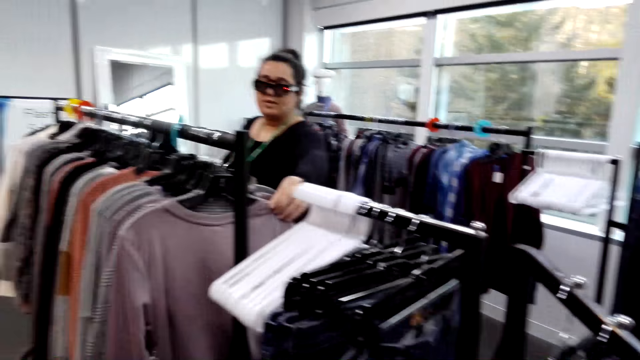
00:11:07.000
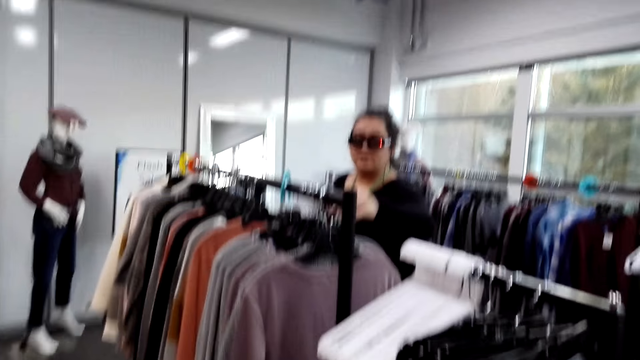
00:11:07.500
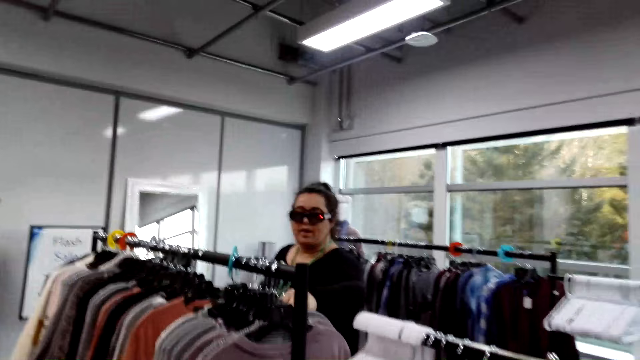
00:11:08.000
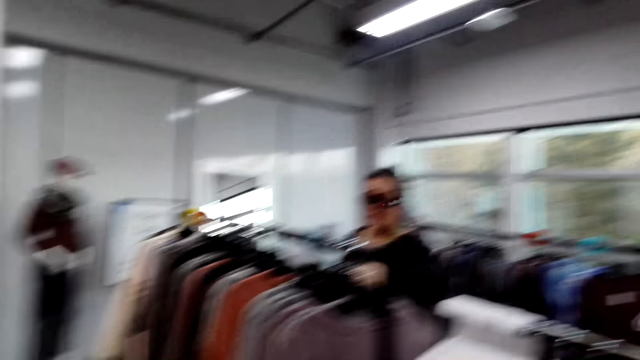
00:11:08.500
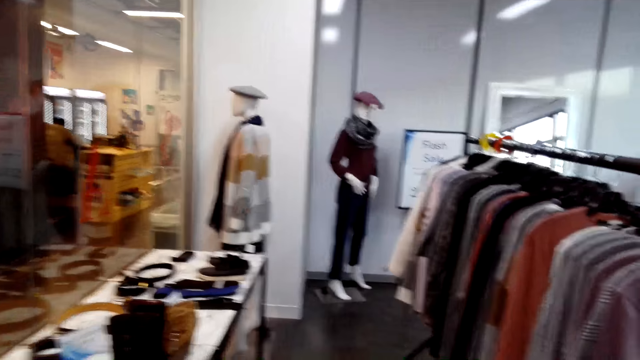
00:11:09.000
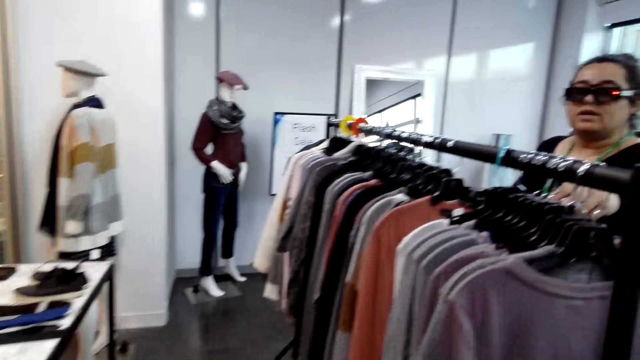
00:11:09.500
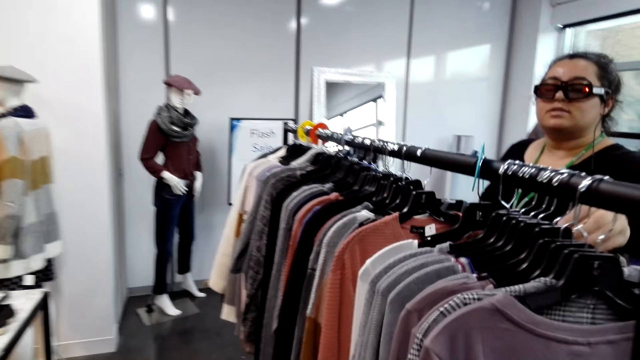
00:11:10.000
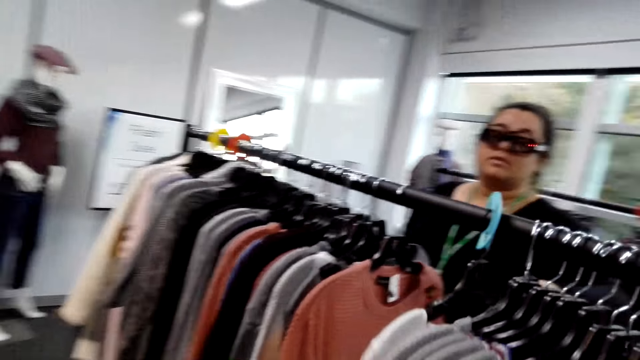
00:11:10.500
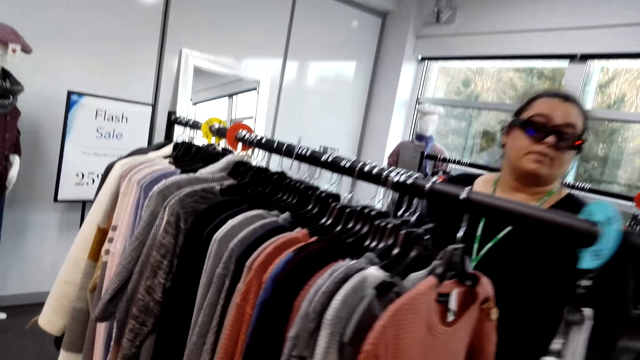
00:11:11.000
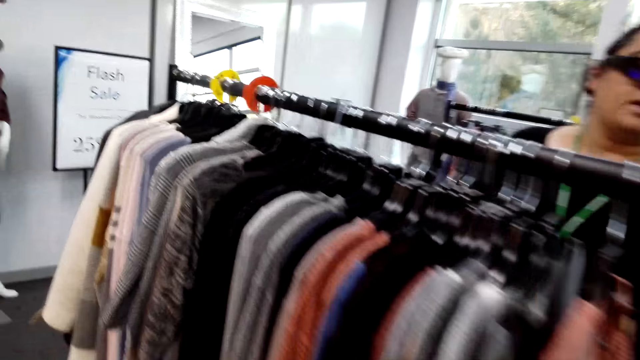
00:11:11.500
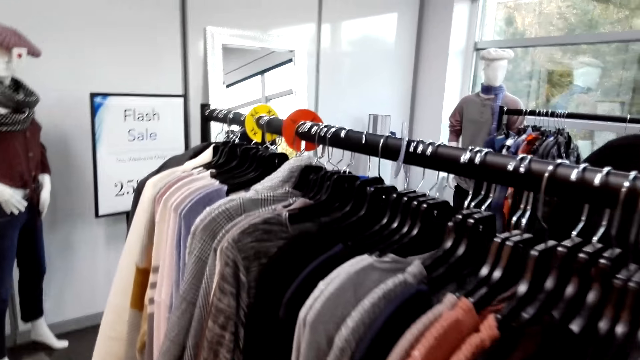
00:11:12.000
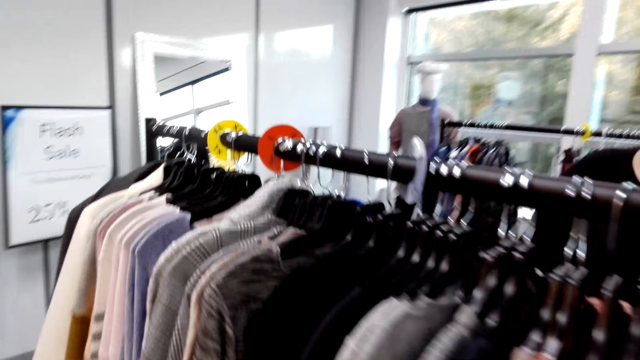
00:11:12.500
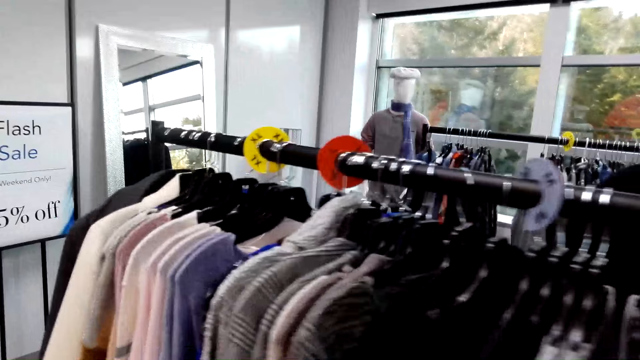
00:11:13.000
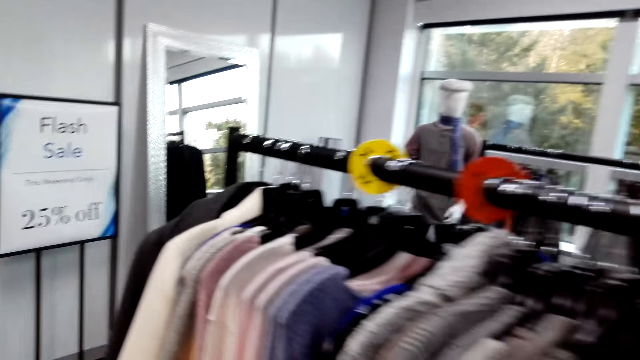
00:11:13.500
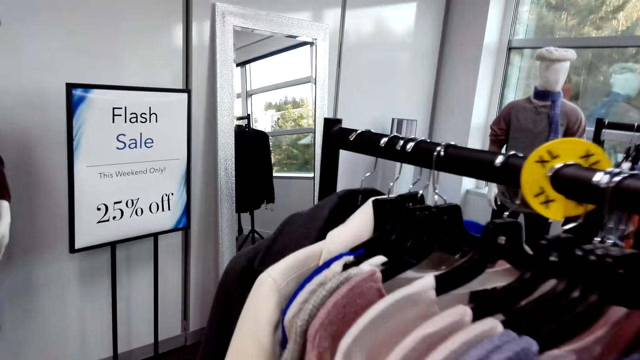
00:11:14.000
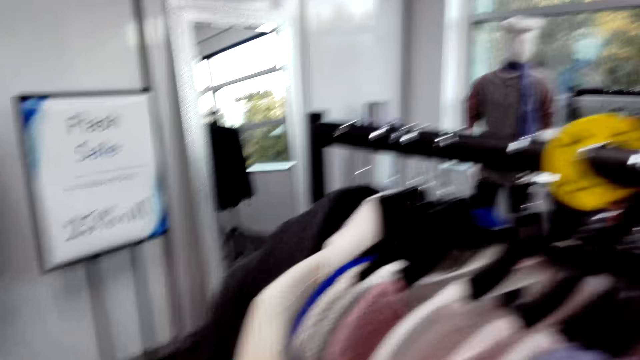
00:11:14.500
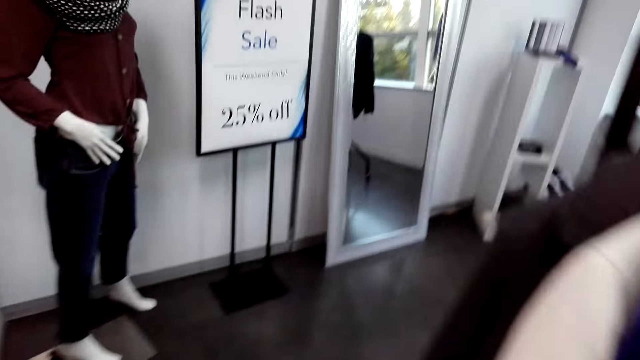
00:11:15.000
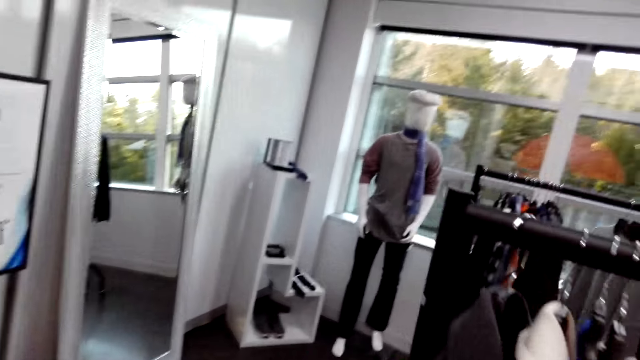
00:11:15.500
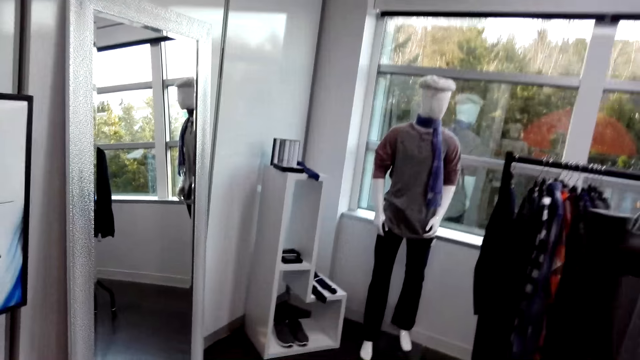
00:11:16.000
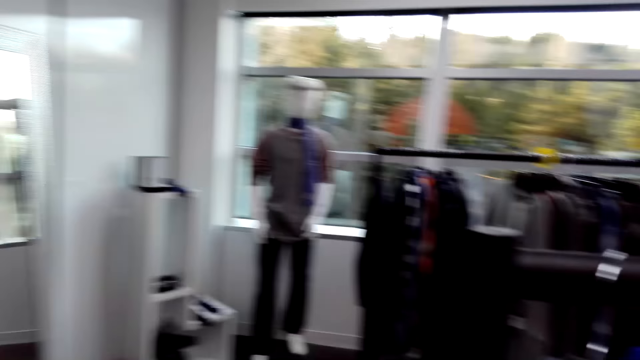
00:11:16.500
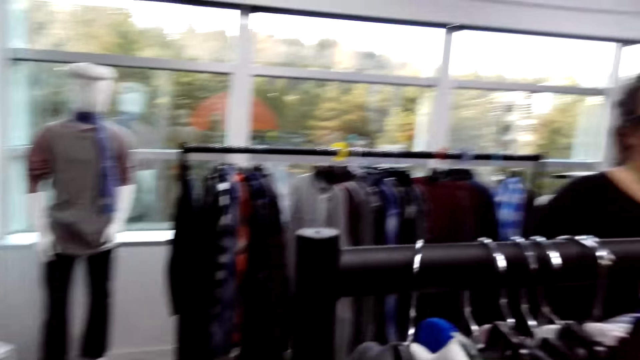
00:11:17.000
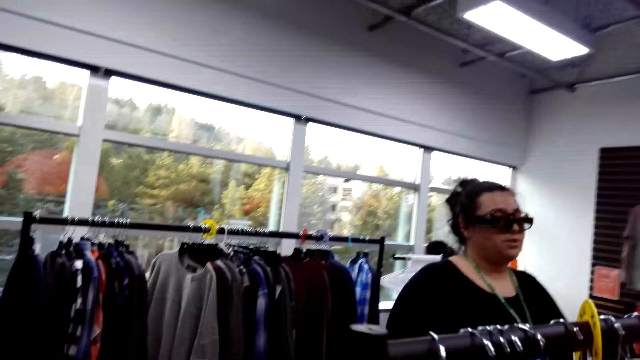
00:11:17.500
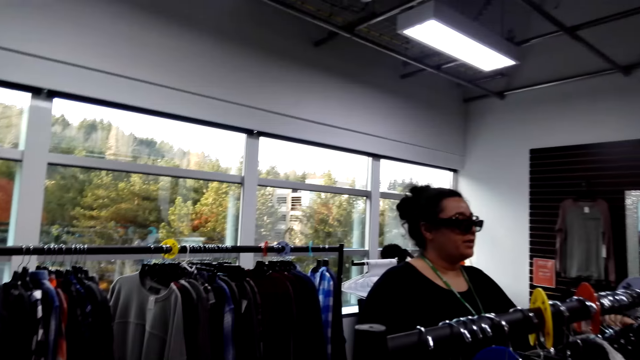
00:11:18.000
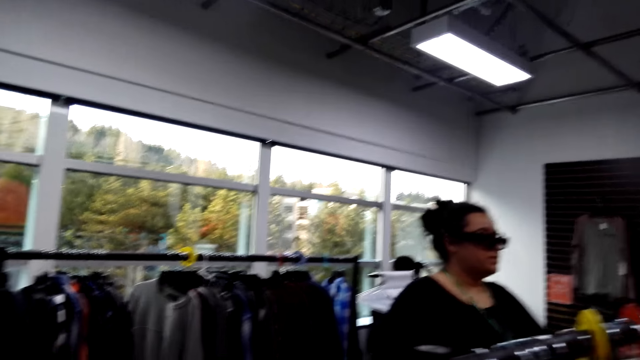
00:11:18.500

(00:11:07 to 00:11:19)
A lady touches a hanged sweater.

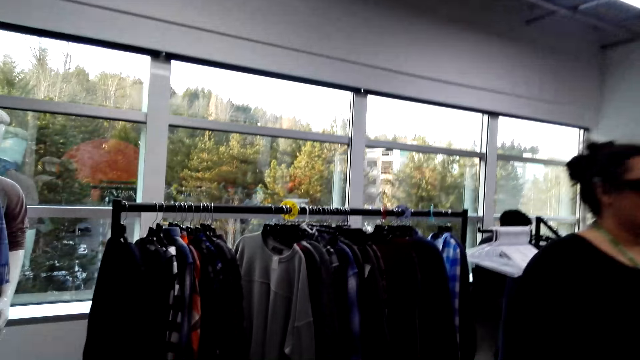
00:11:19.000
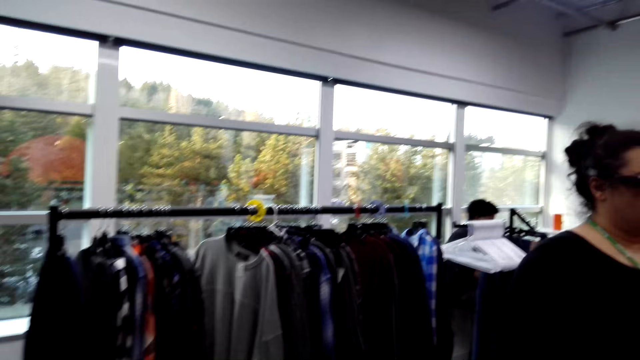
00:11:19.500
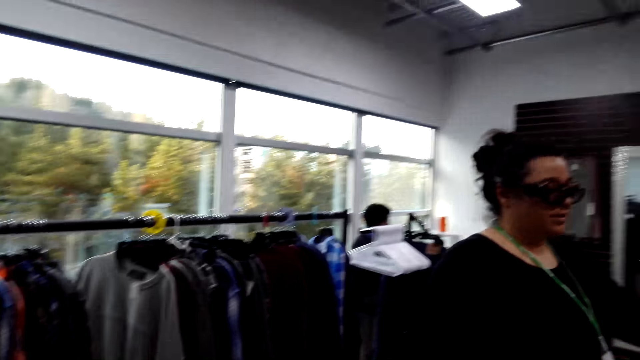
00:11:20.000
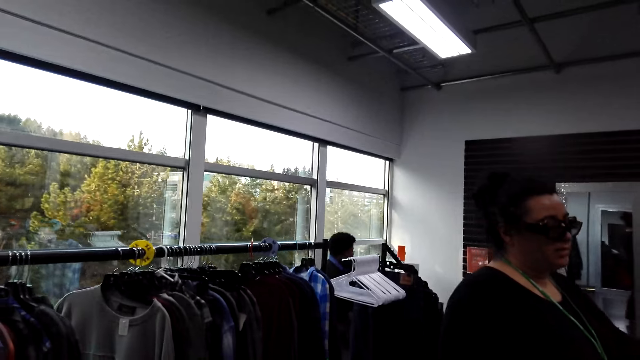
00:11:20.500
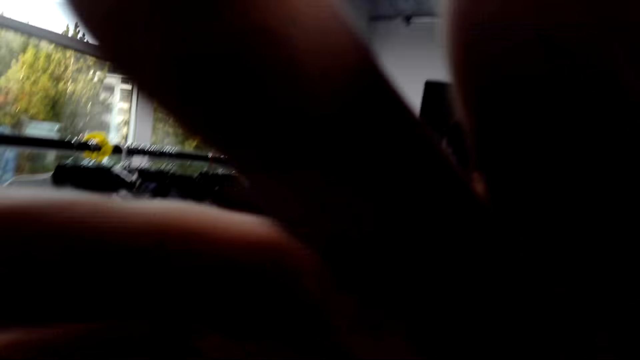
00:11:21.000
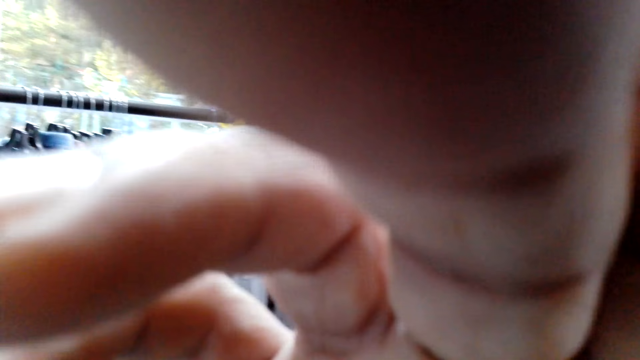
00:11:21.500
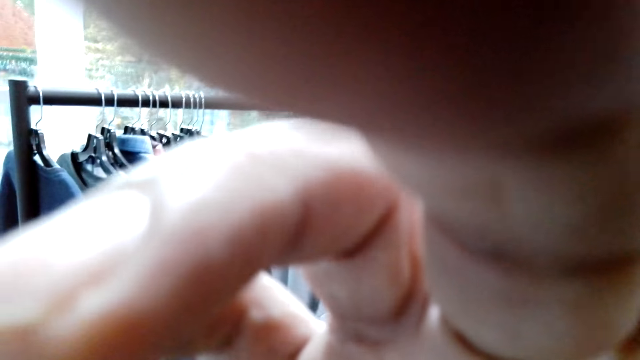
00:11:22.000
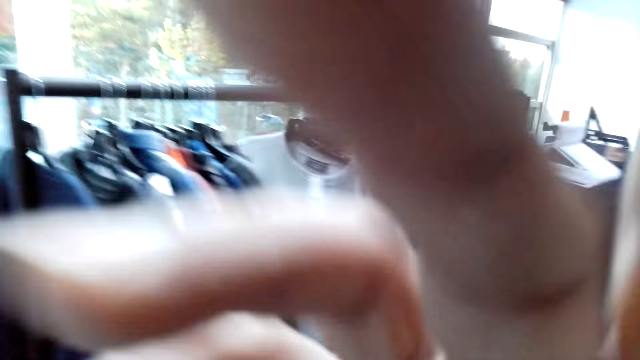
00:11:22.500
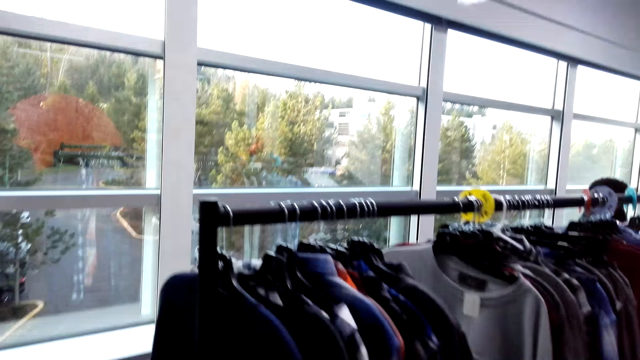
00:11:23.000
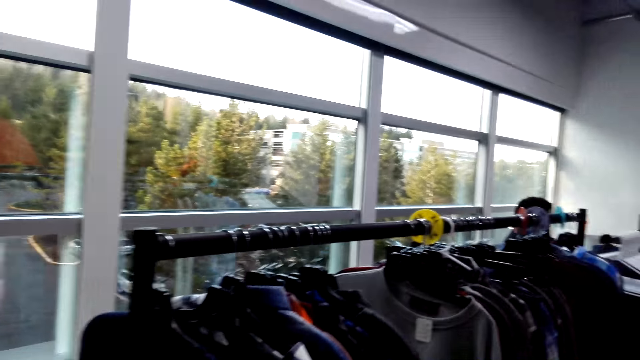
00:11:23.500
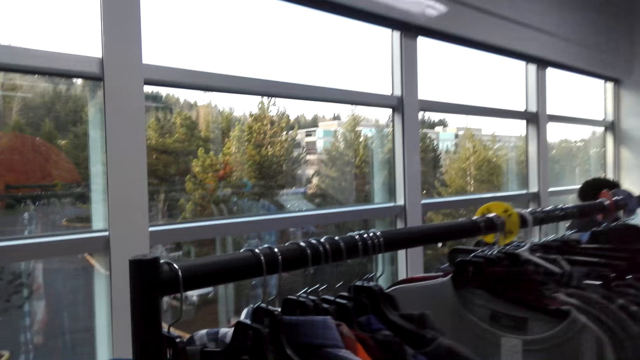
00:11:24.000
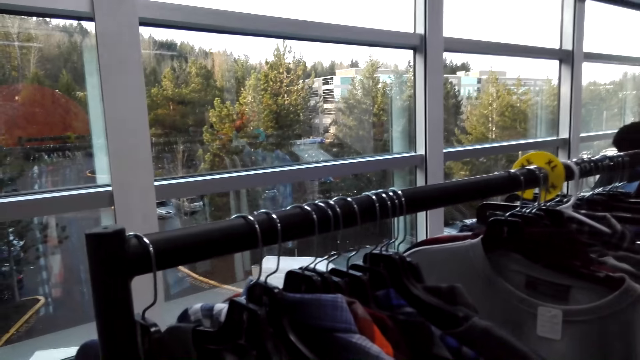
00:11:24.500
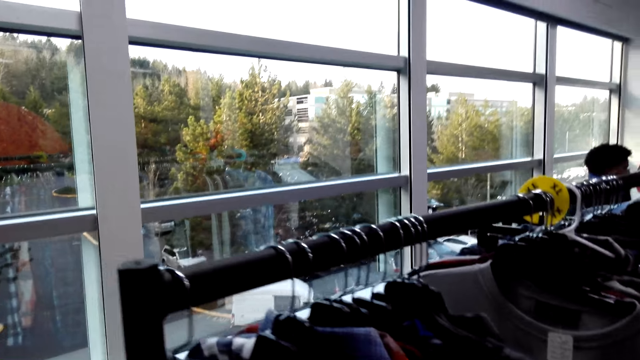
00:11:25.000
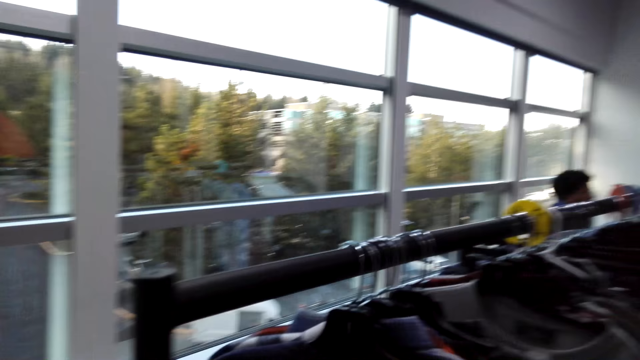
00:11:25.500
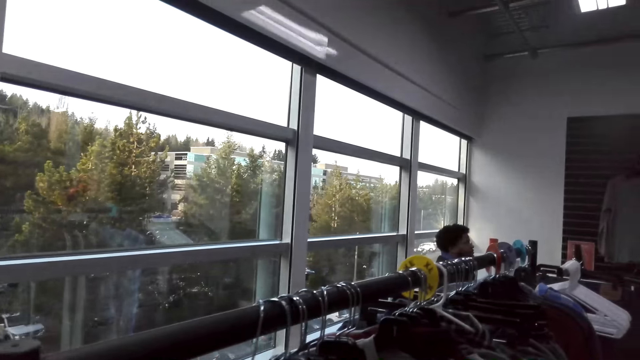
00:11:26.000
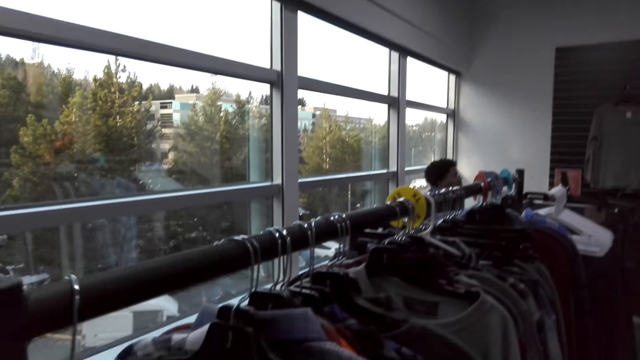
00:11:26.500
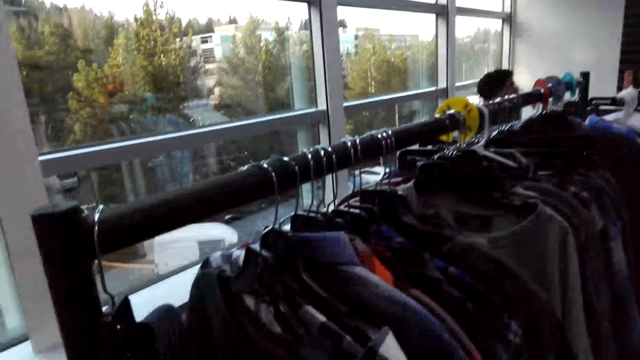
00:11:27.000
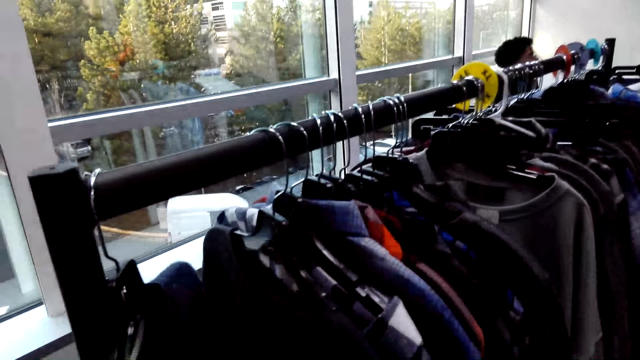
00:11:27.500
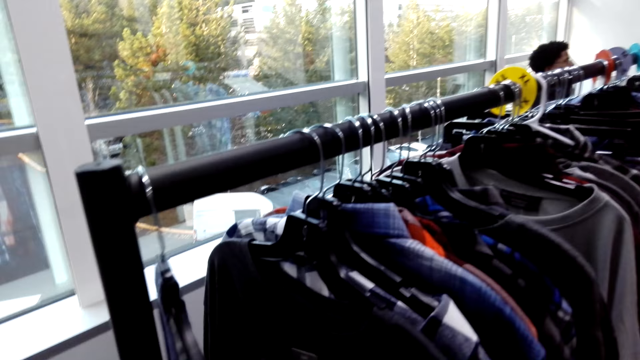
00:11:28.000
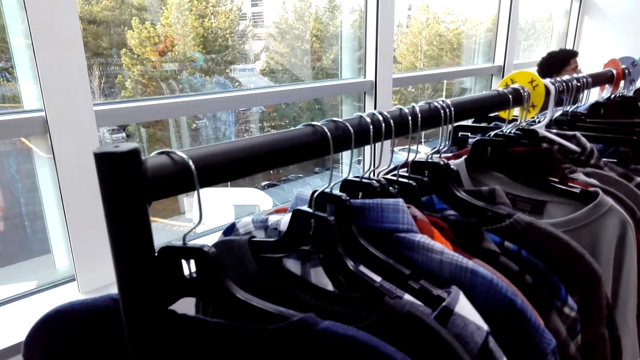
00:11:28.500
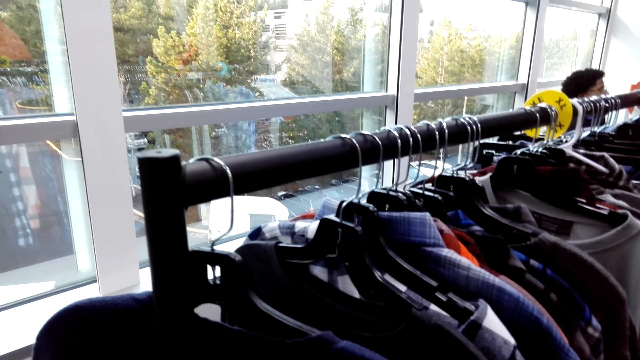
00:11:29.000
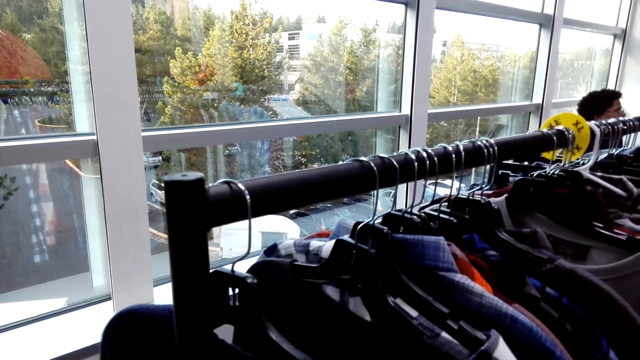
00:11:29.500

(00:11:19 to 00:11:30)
The camera wearer adjusts the camera. They push hanged clothes aside on the clothing rack. They pull a hanged sweater.
